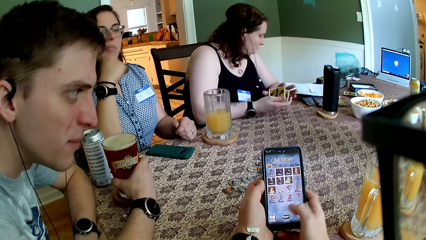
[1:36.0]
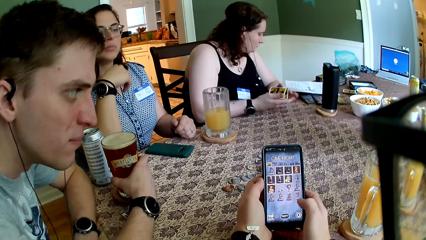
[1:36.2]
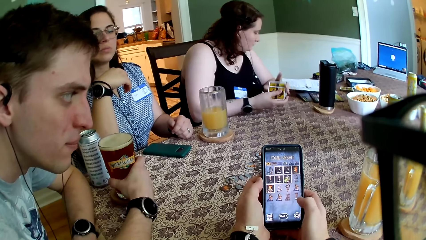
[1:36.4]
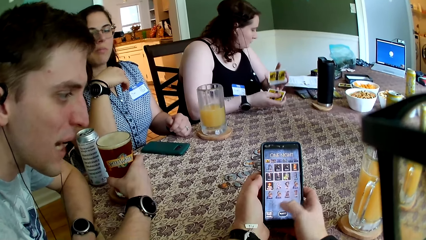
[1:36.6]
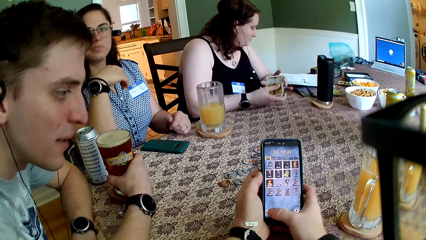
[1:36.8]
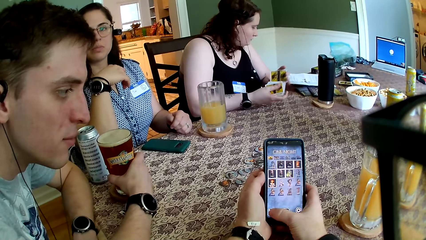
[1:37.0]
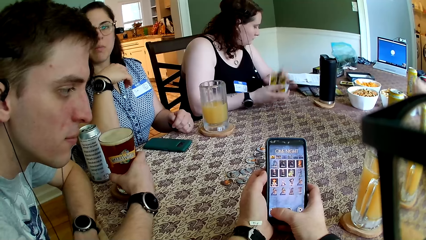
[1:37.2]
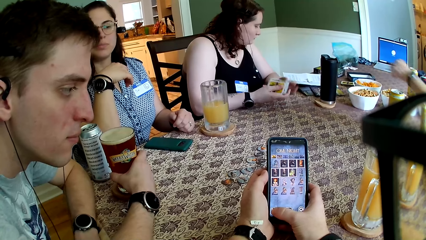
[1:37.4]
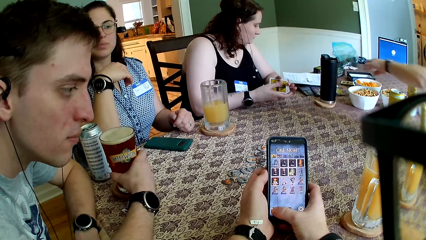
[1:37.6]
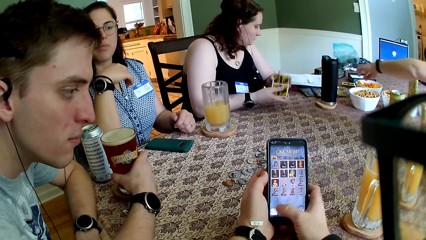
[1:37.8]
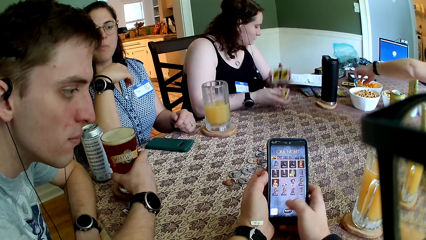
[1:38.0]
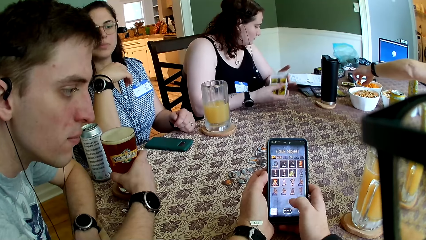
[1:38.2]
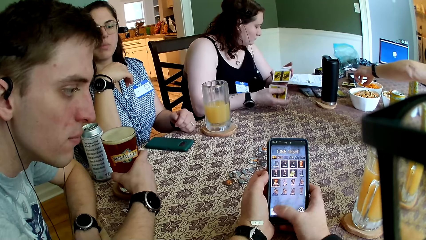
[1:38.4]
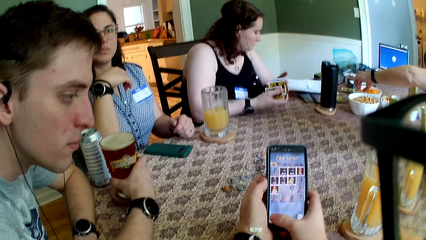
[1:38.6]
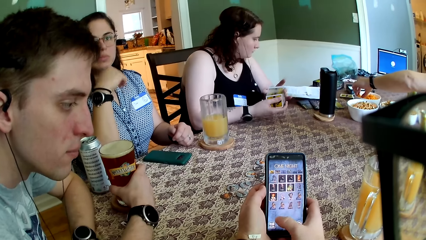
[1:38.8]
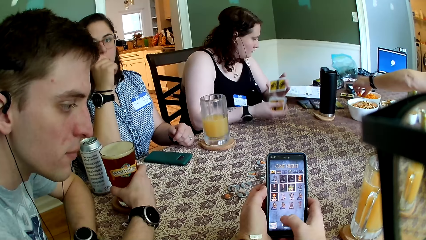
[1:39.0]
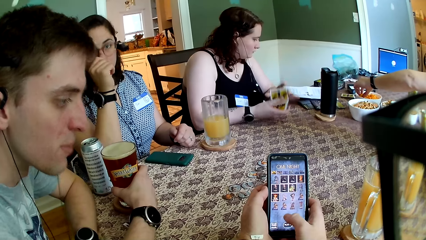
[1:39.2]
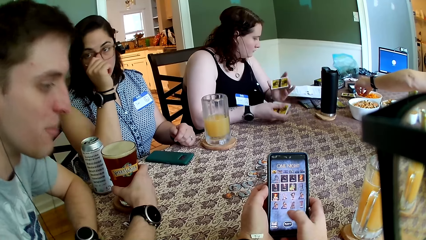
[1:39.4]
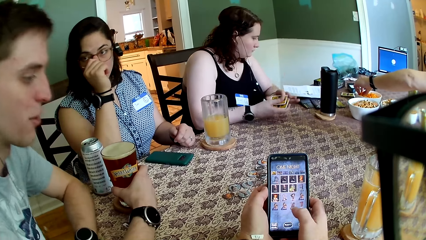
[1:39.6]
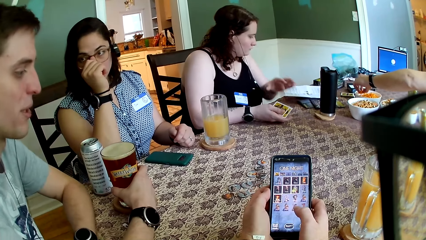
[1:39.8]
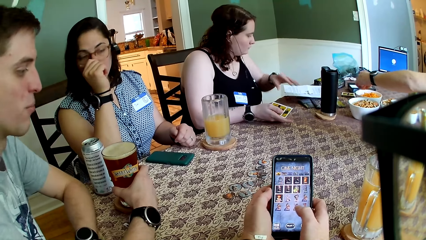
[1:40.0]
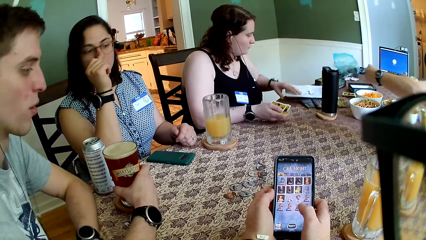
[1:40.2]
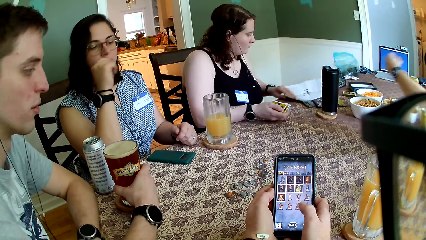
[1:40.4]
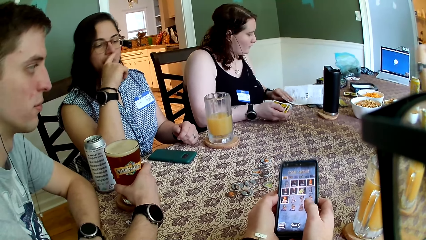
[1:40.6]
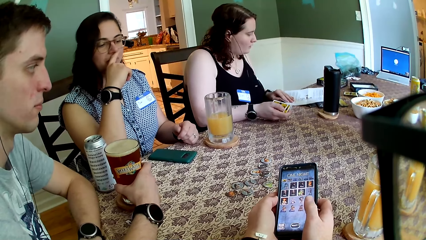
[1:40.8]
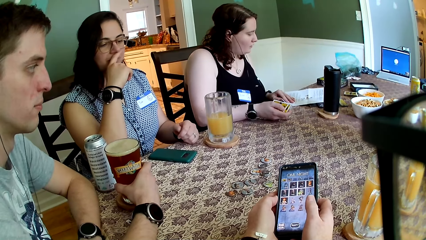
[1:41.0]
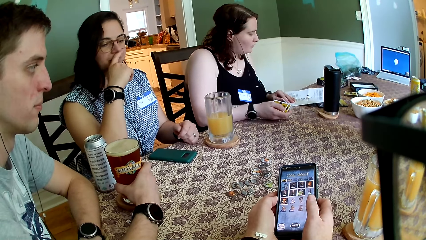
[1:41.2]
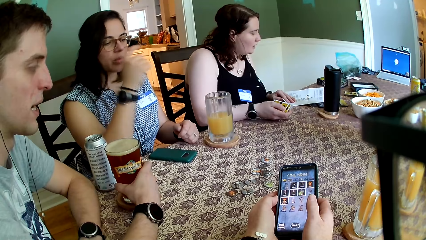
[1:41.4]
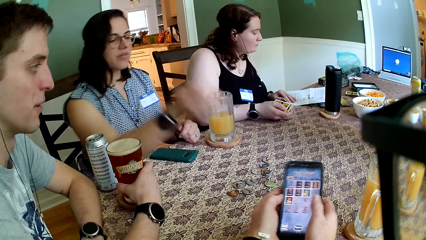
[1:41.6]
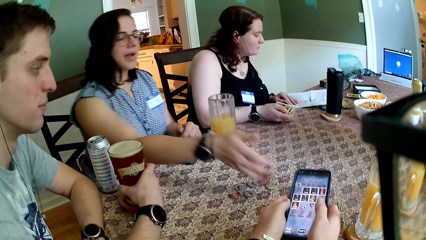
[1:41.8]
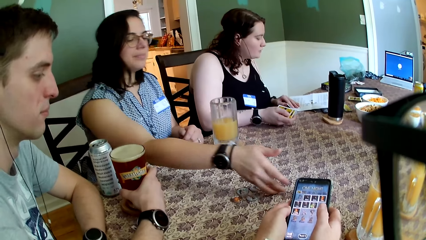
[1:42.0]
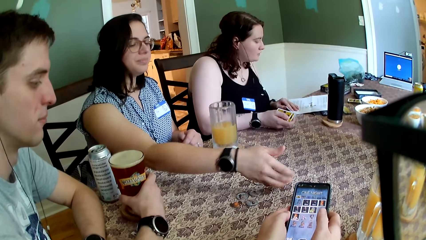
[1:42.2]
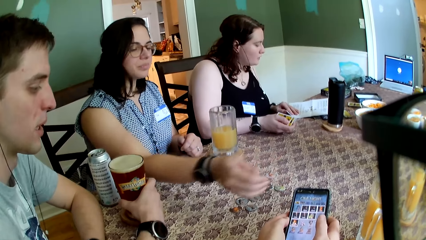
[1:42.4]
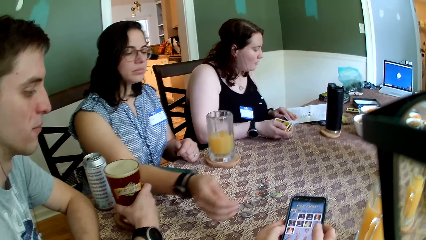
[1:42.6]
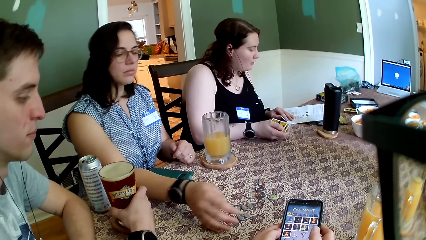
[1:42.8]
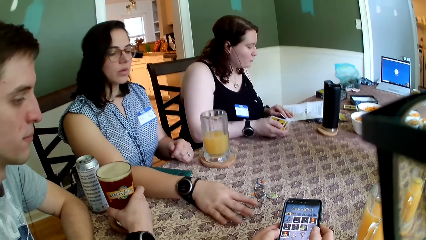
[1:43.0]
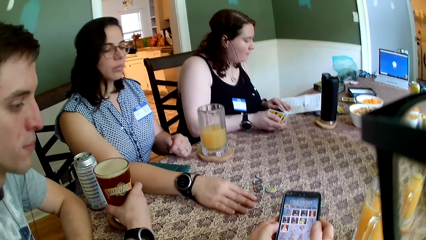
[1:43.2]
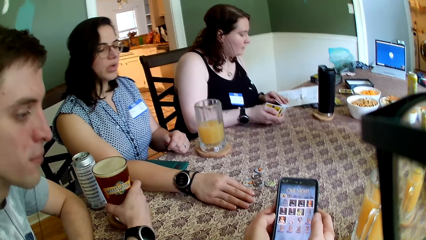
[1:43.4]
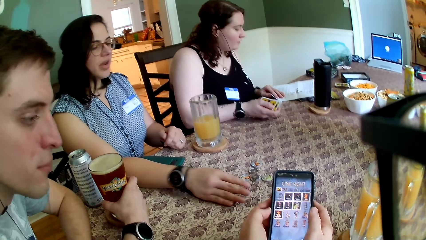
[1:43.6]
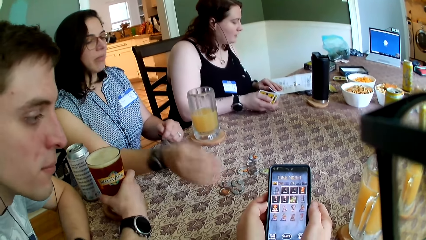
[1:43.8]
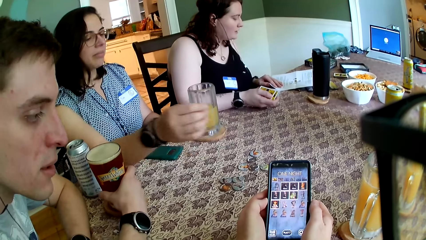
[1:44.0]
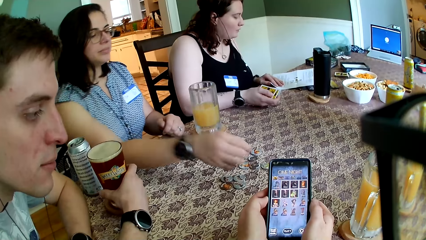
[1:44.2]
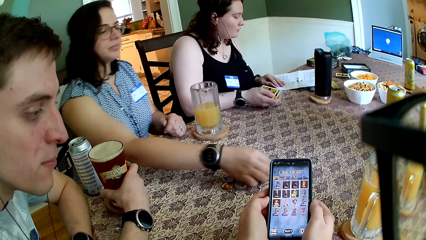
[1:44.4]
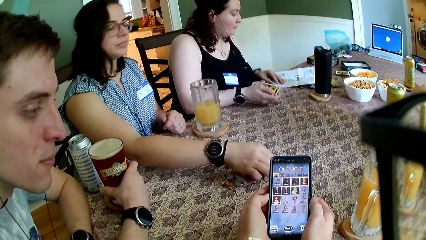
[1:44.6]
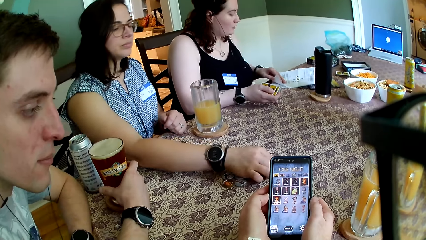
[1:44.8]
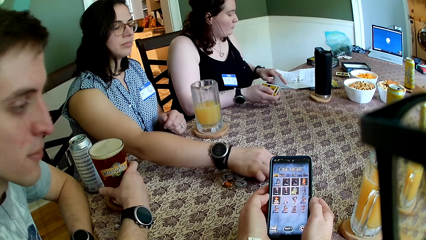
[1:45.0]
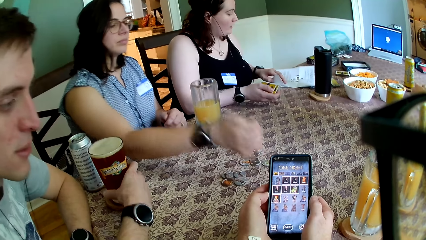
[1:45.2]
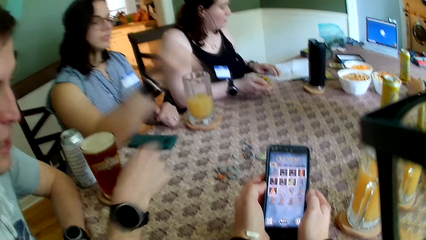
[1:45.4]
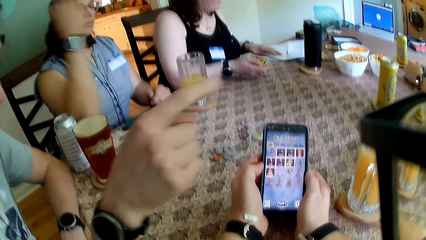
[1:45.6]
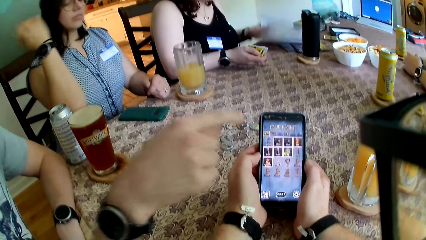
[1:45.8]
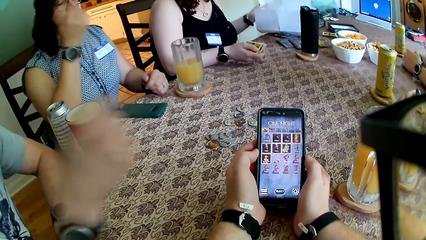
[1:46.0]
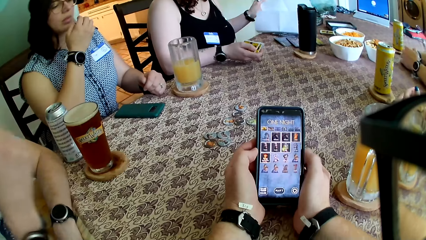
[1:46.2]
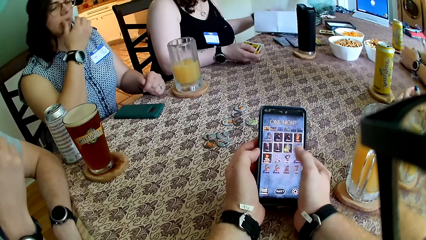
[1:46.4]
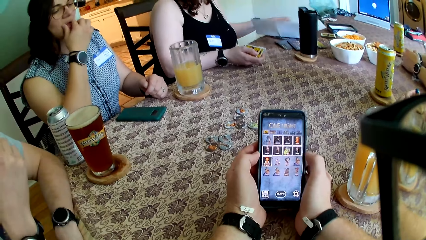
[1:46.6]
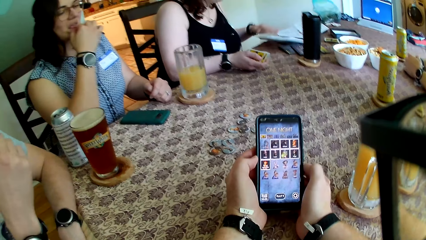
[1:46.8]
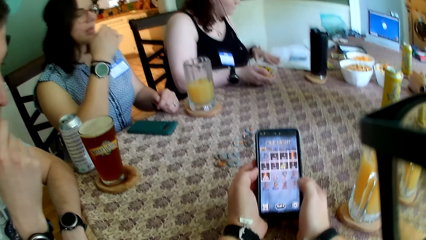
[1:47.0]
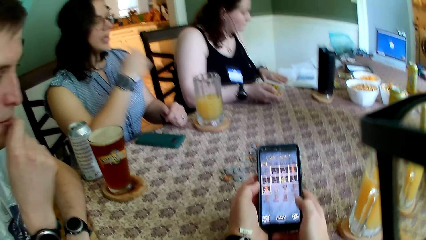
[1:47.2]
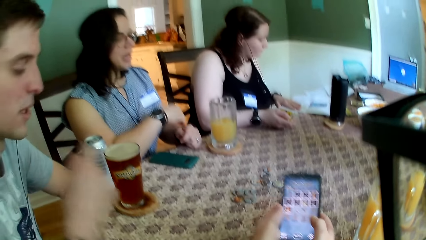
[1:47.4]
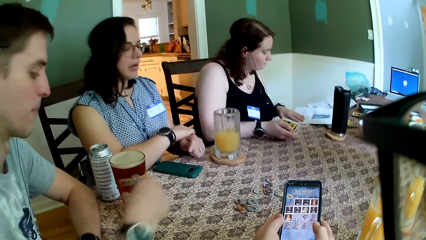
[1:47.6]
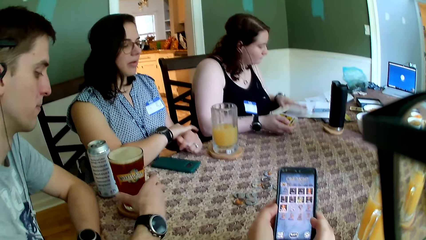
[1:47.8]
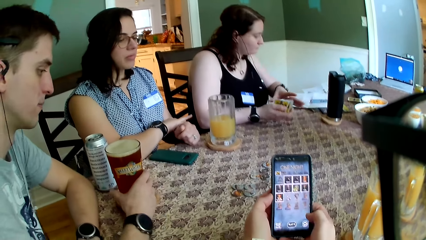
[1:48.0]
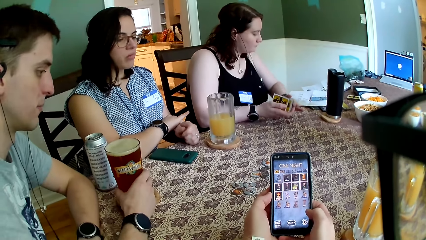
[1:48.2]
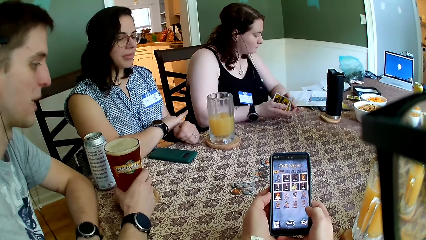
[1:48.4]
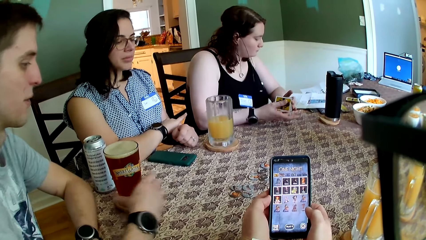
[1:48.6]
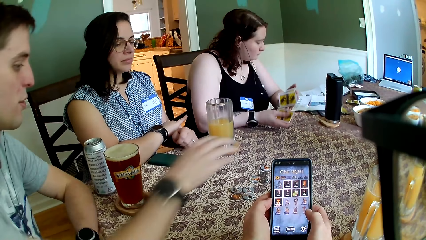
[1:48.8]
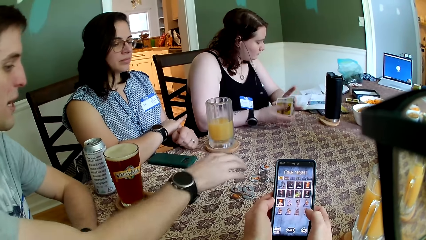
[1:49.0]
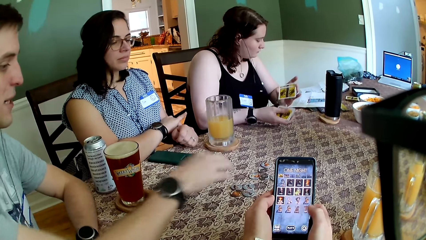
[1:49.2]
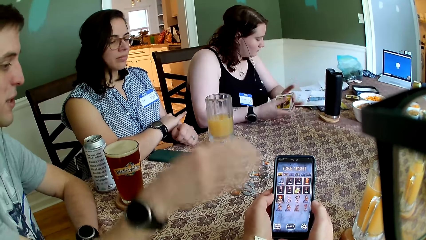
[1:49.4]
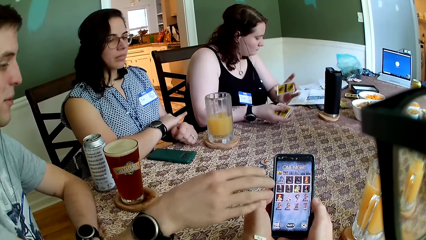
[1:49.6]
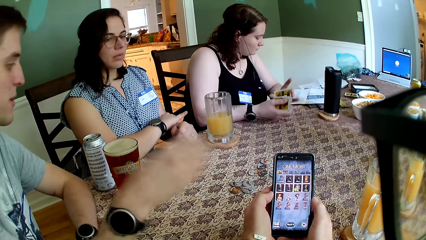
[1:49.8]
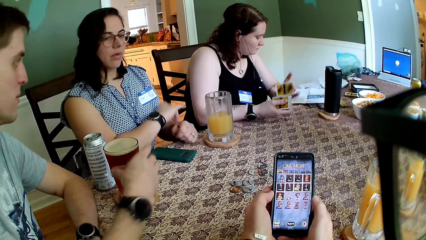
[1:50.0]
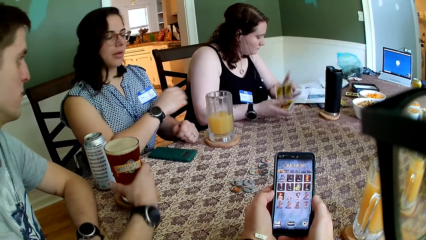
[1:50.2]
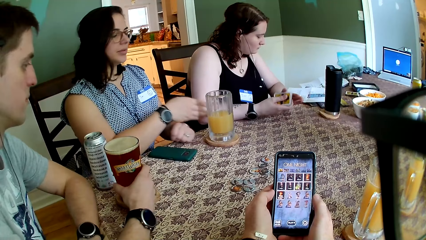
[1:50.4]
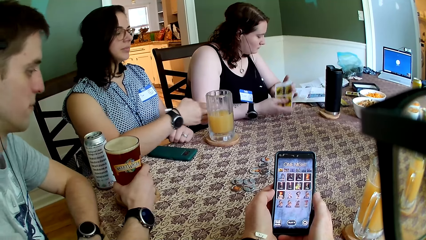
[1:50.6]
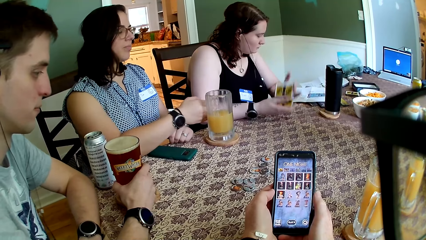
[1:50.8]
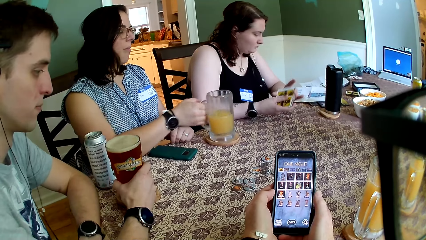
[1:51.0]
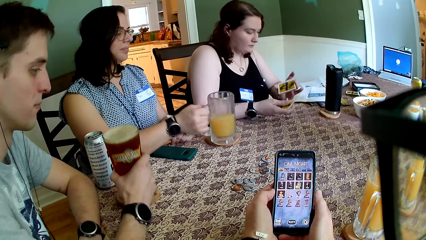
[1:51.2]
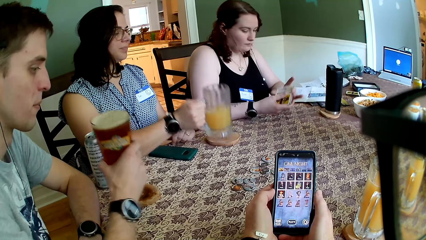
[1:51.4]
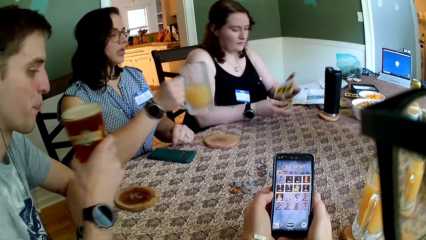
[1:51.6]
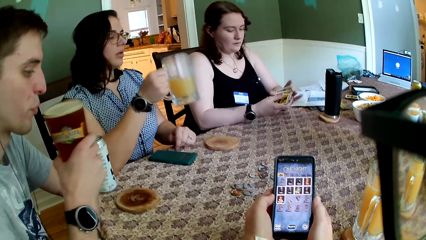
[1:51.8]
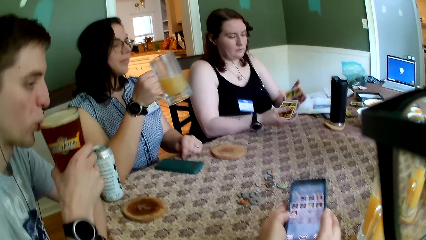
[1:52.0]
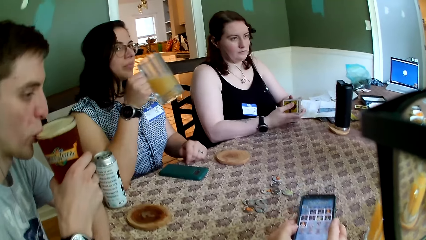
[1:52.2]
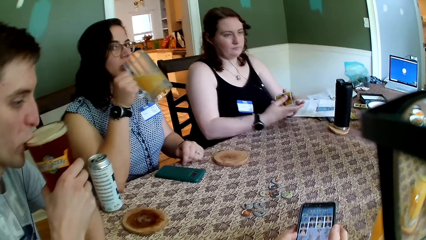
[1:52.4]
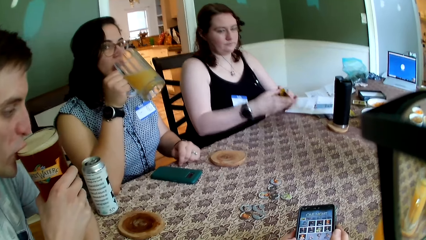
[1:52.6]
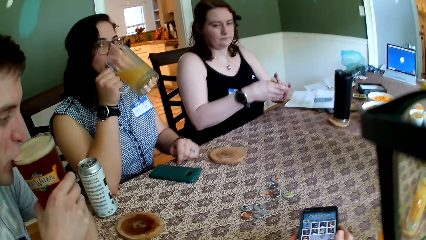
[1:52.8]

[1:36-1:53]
The man picks up the snack with his left hand from a bowl. The camera wearer uses the phone. The woman shifts the tokens on the table with her right hand. Another woman flips a page of a paper with her left hand. The camera wearer uses the phone. Another man holds a cup of beer with his right hand. The other woman shuffles the deck of cards with both hands. The first woman picks up the cup of juice with her right hand. The other man picks up the cup of beer with his right hand and drinks from the cup of beer in his right hand.
